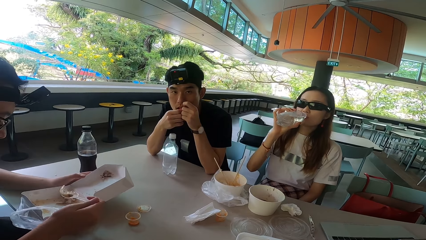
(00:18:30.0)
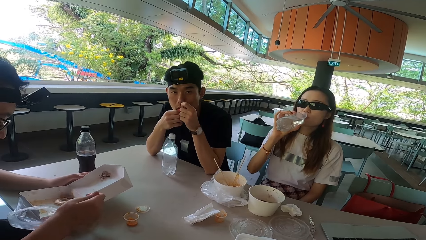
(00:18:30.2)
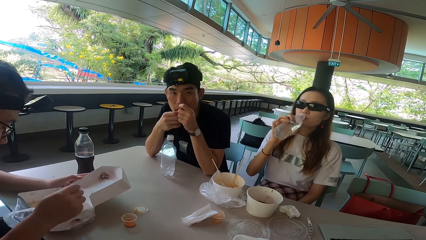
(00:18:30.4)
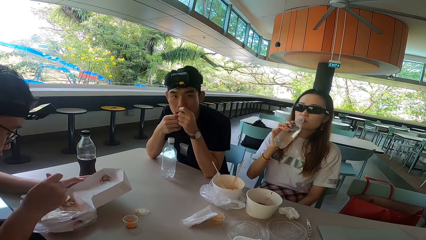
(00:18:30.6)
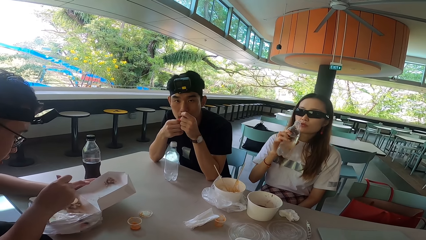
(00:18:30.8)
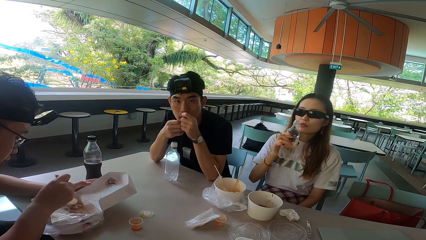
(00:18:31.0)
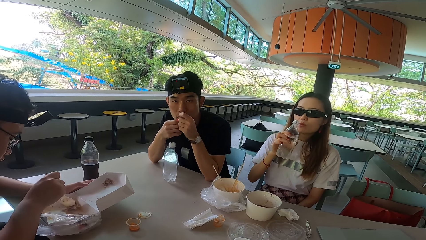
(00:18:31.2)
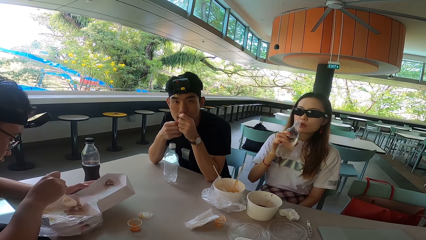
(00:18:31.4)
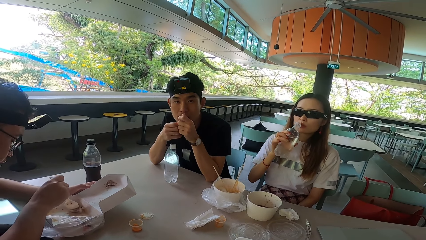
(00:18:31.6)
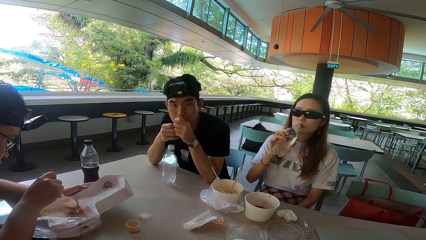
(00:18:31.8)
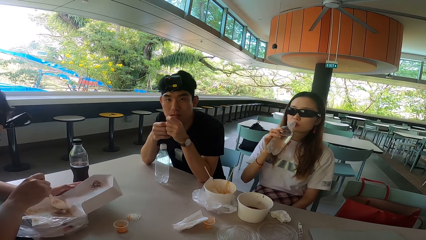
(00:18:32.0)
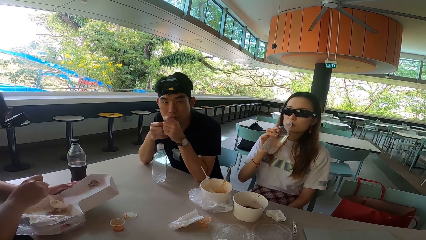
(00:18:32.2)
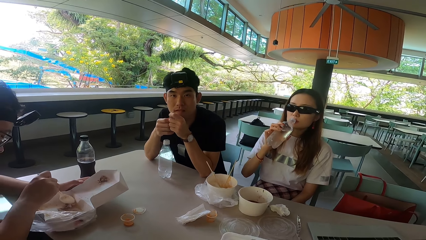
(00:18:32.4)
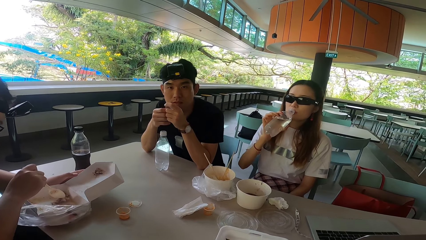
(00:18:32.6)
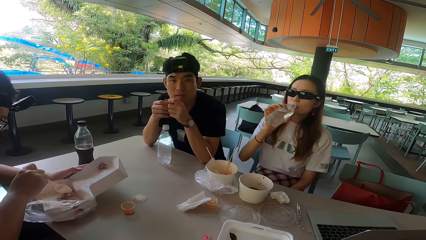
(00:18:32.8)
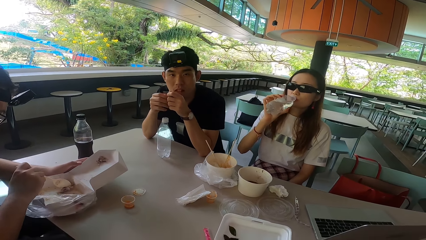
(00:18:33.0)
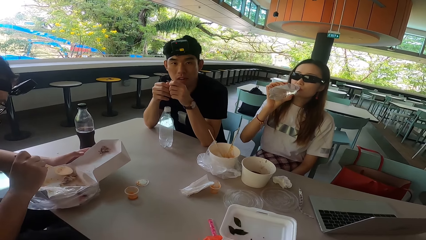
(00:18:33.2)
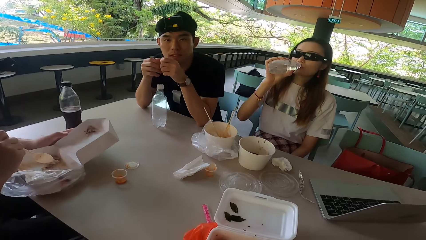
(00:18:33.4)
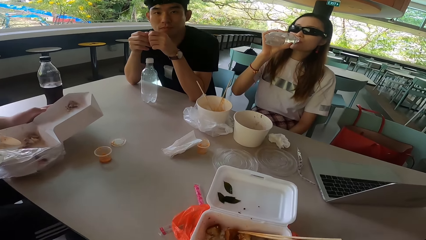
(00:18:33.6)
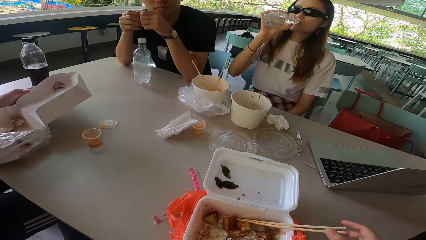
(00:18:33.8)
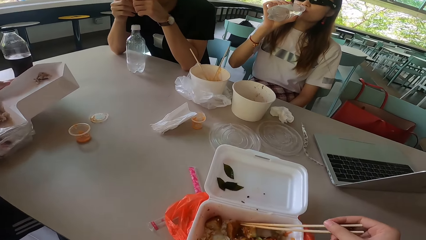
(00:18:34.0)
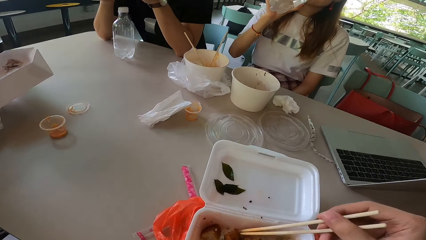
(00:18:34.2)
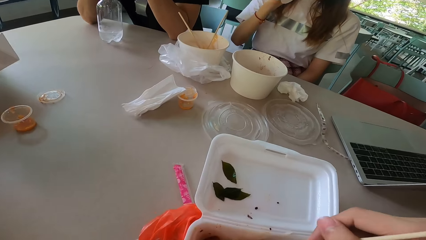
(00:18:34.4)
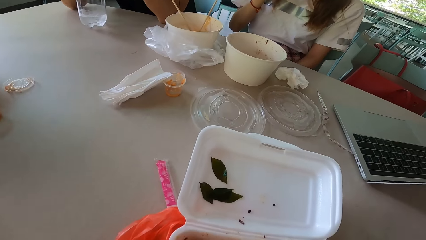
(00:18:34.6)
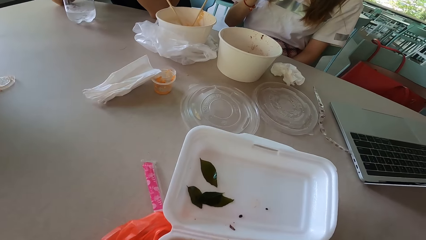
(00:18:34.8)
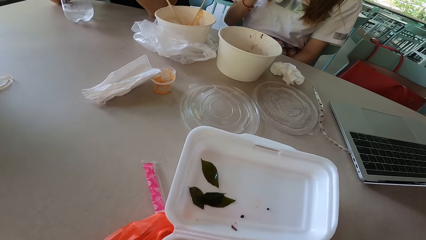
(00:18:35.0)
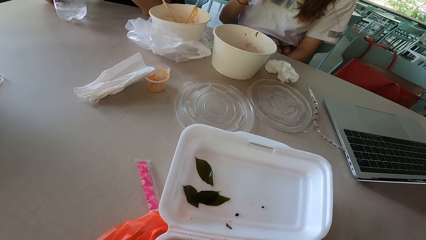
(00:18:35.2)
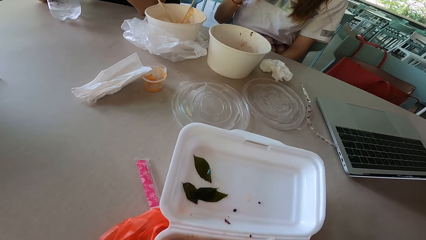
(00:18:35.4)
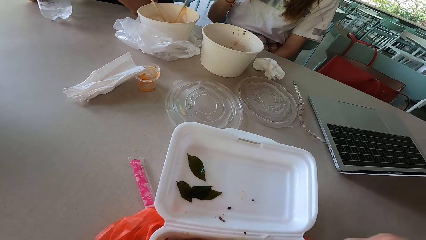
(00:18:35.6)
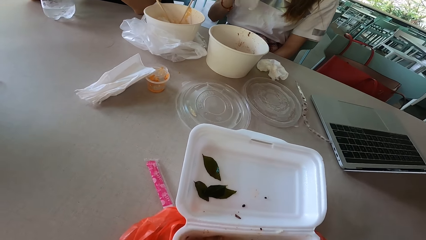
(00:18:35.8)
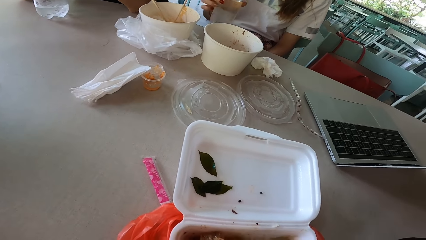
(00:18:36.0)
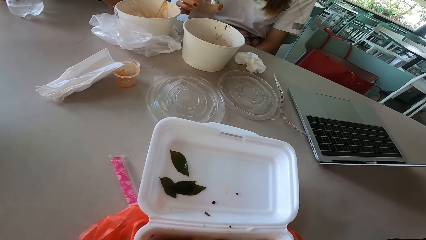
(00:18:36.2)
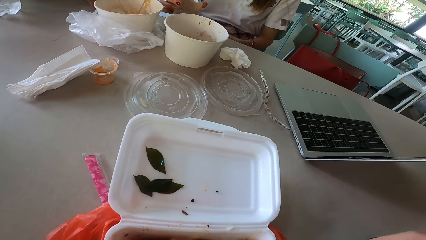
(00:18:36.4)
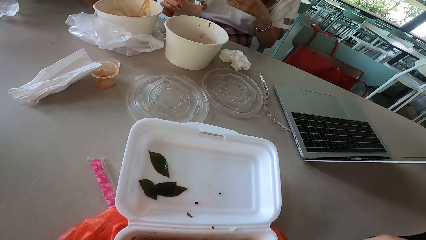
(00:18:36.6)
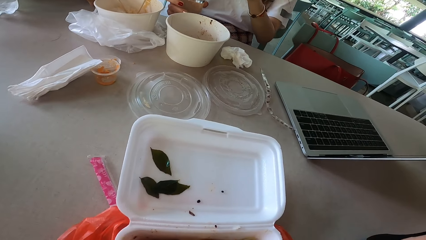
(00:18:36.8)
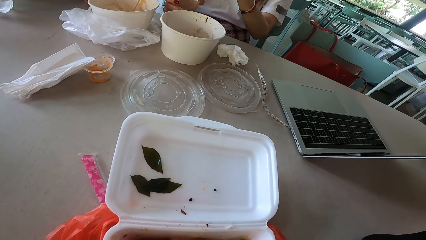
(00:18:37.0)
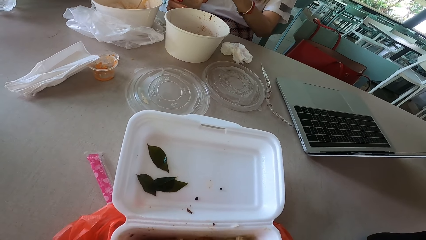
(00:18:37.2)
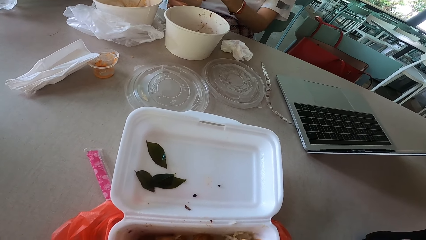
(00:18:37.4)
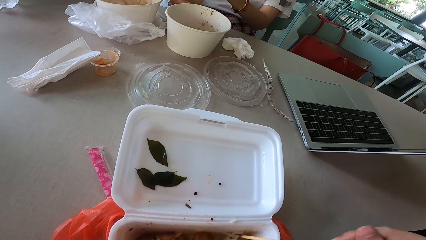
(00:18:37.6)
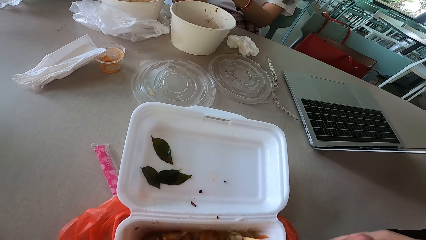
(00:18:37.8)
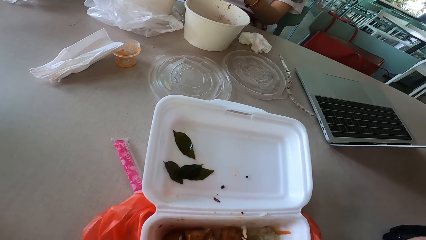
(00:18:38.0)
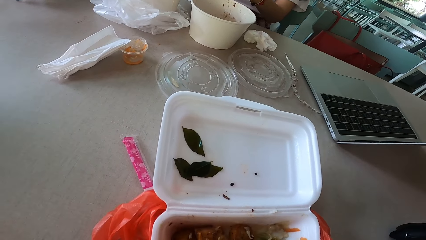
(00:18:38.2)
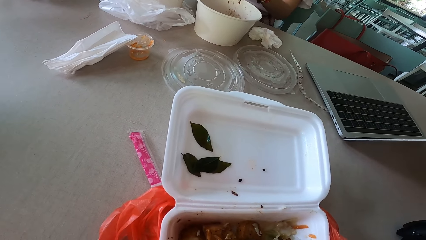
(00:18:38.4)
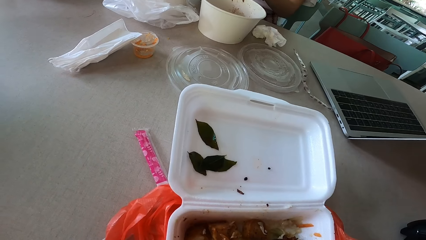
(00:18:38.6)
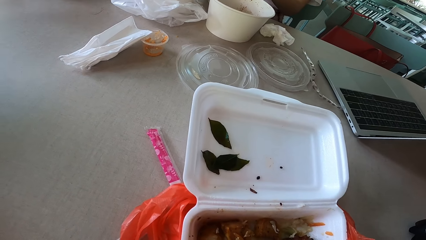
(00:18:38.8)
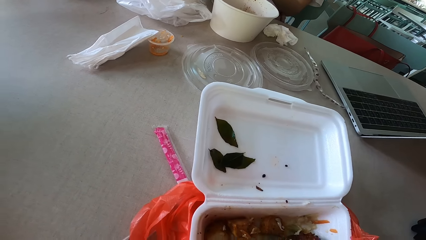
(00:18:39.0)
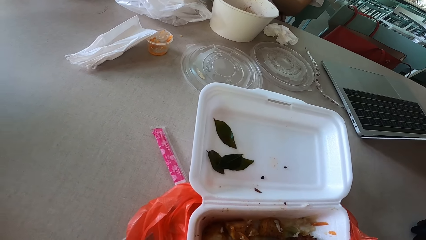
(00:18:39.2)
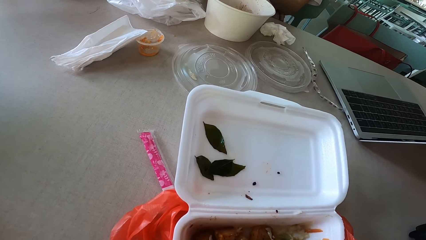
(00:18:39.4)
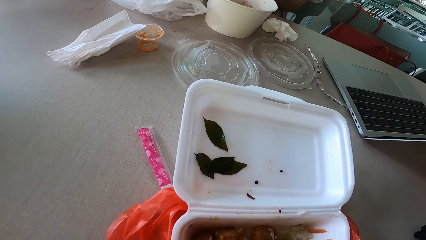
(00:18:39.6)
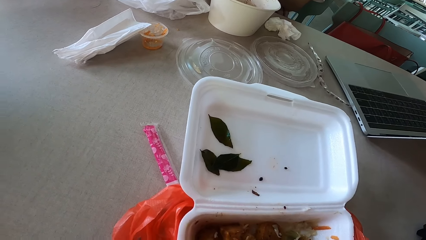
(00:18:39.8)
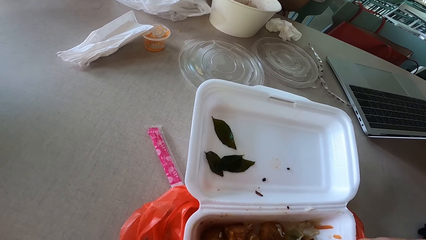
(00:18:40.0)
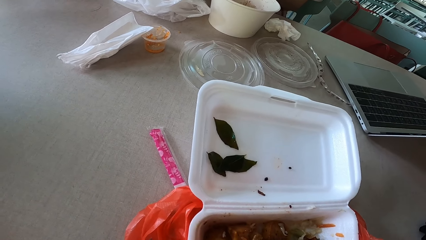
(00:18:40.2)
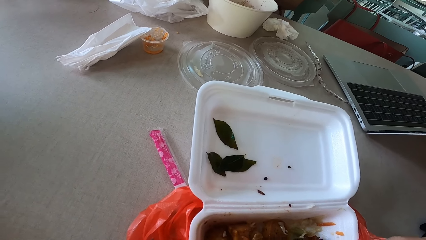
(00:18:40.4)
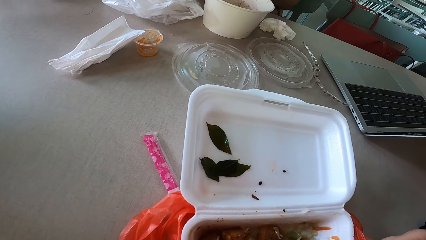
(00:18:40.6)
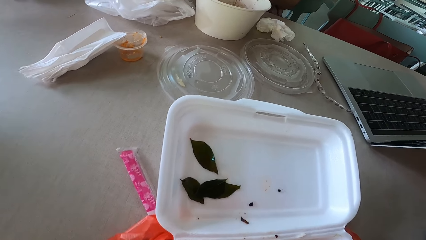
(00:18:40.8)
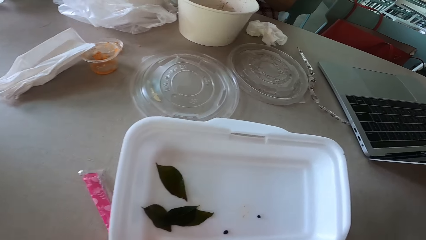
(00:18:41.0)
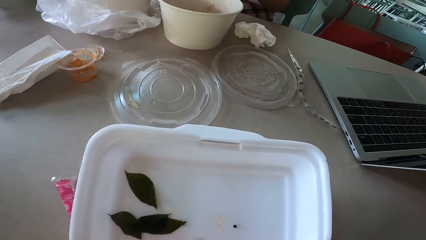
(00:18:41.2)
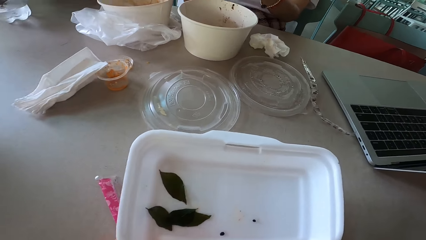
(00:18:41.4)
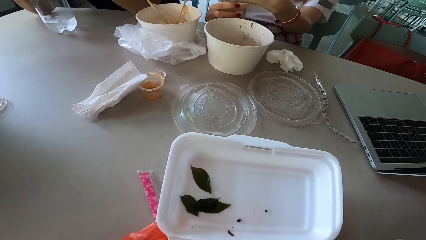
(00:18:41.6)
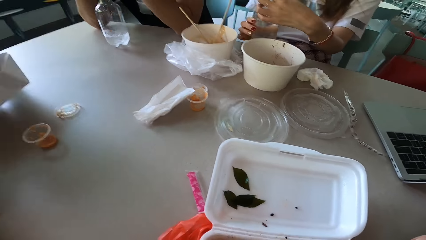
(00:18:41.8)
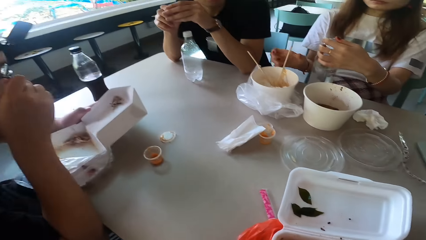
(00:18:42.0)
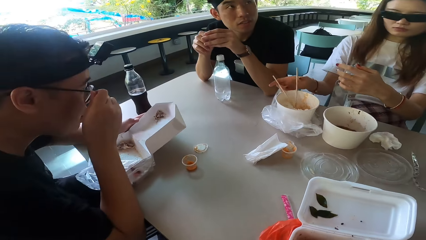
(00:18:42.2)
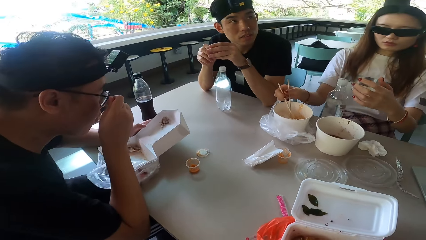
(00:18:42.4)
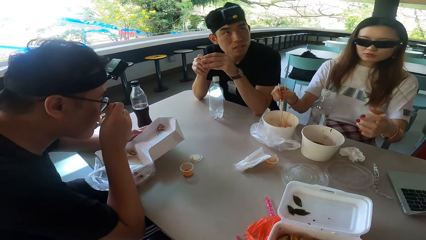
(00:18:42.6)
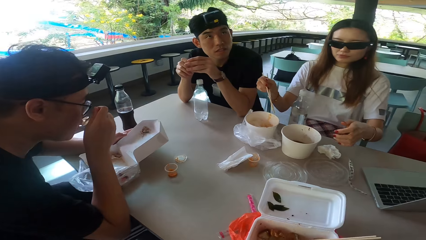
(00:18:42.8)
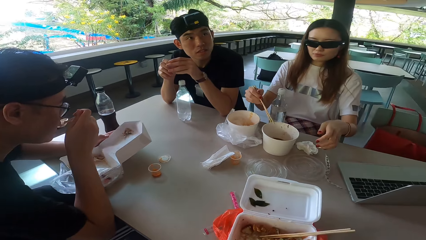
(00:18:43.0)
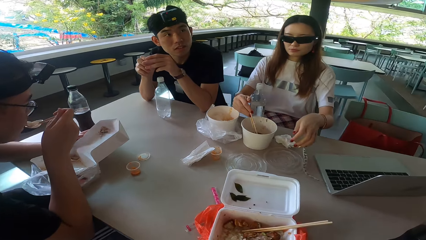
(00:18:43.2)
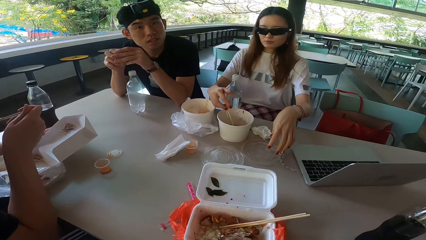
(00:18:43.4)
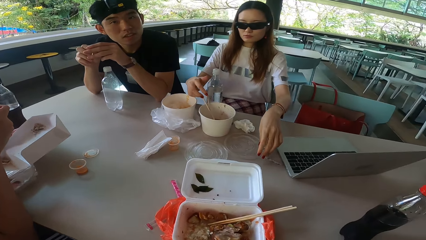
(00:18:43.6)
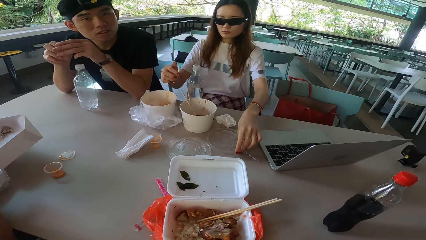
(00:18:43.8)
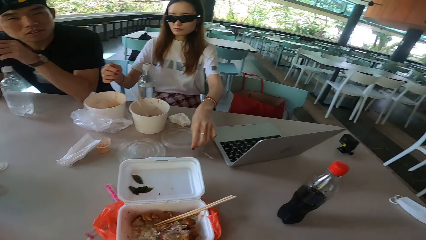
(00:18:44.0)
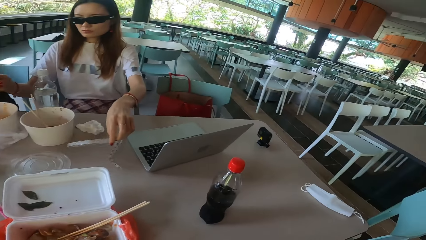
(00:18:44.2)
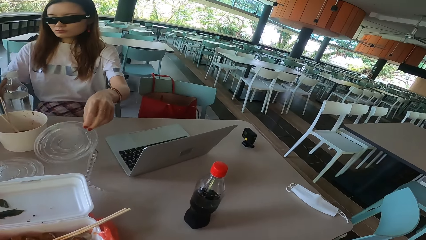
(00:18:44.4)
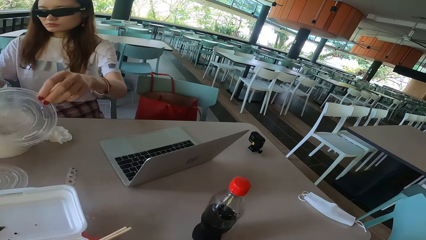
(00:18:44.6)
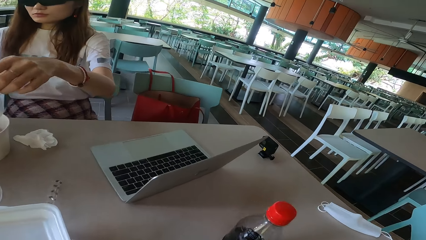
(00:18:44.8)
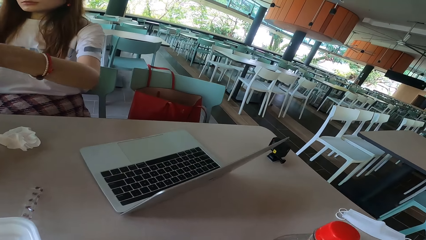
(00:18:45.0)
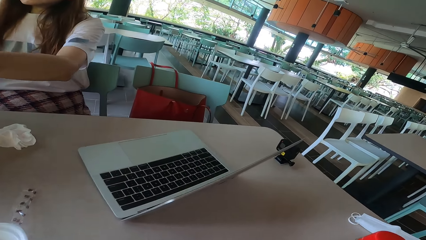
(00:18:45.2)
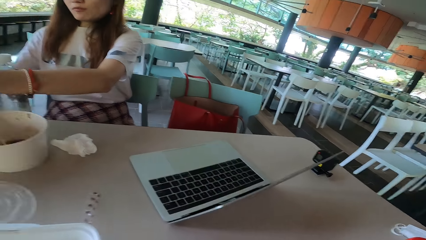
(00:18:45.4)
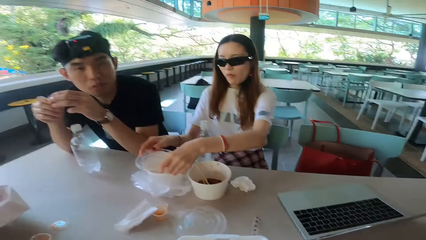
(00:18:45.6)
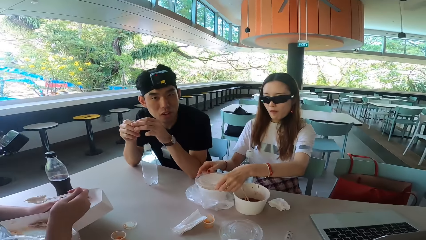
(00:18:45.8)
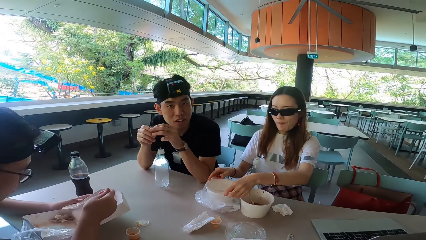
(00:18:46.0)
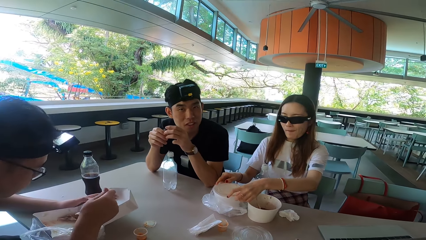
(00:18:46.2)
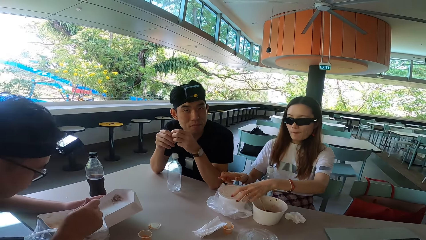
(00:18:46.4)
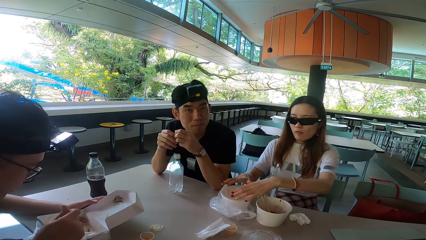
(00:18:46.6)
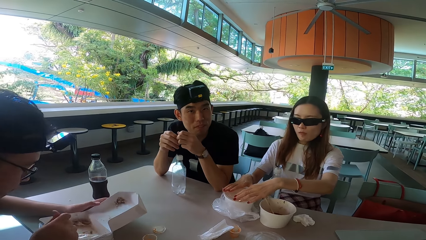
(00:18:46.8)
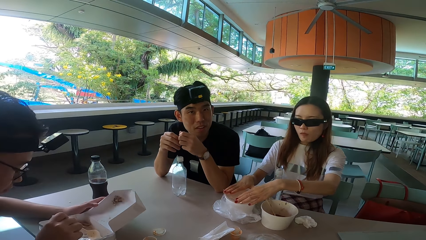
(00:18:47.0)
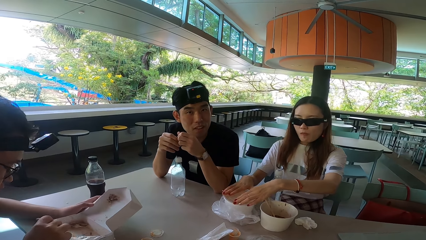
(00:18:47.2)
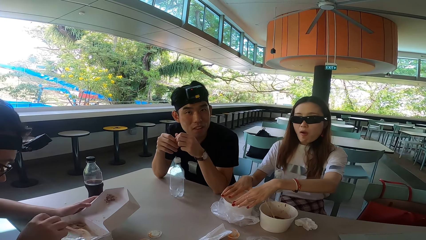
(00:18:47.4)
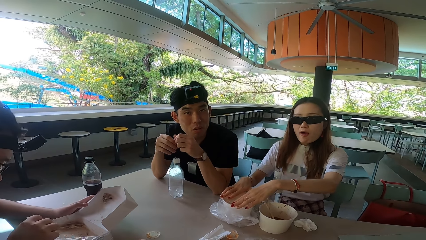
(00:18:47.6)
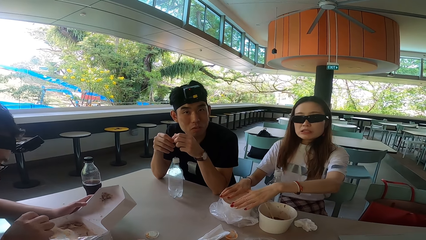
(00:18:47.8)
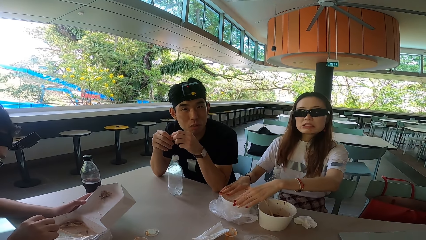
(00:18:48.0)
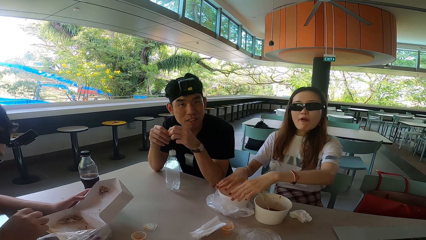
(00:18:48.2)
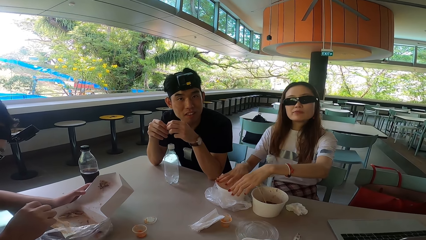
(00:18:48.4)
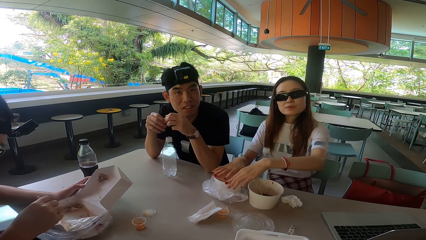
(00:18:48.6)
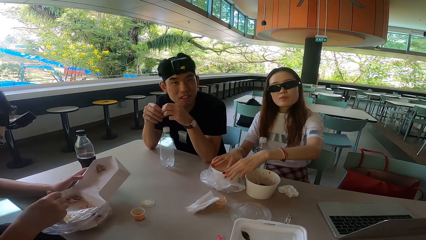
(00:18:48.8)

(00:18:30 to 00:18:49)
A man scoops food with a spoon and nods his head. The camera wearer looks inside the container. A woman puts down the bottle and moves her hand. The camera wearer eats the food. The woman picks up chopsticks, puts the chopsticks in the bowl and picks up a lid. The camera wearer looks around the restaurant. The woman covers the container. The camera wearer covers the bowl with the lid. The man collects the food with the spoon.
